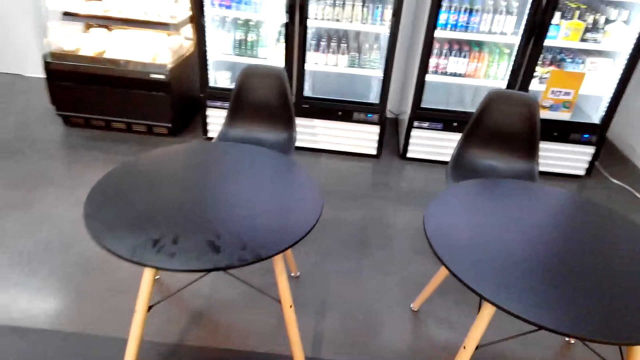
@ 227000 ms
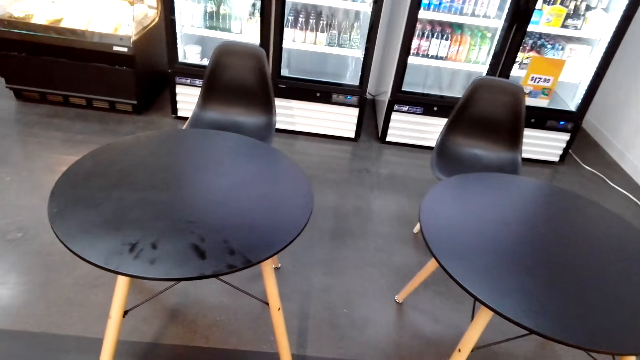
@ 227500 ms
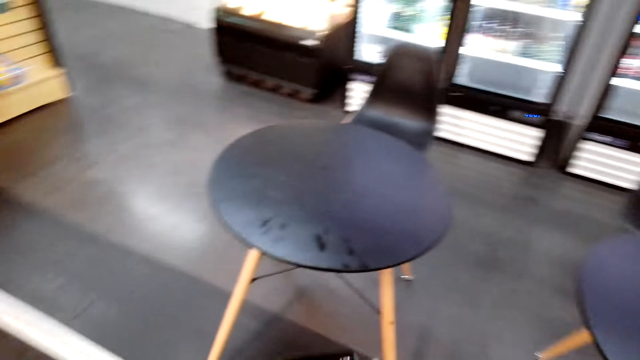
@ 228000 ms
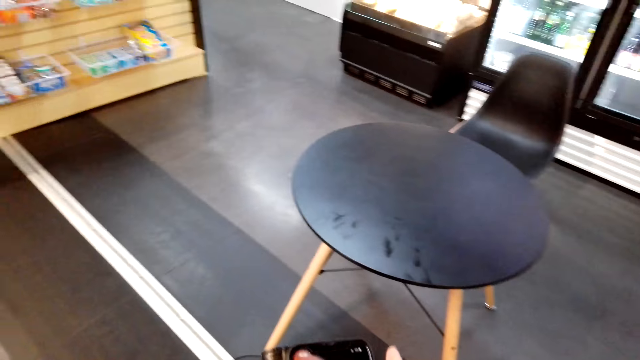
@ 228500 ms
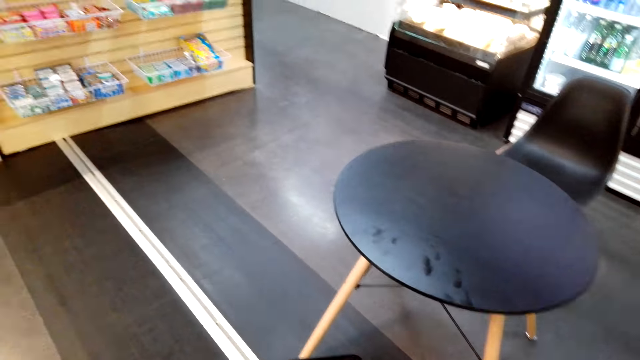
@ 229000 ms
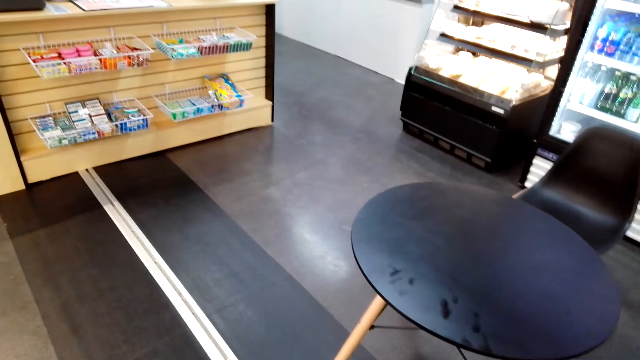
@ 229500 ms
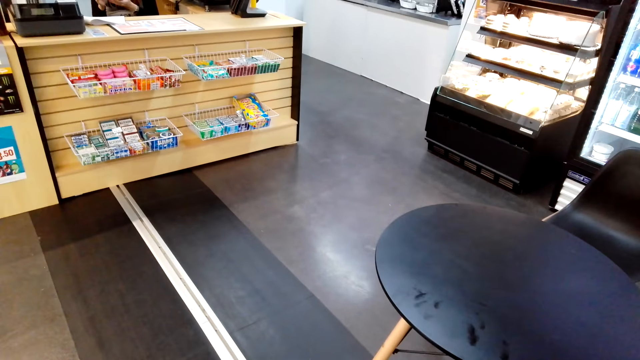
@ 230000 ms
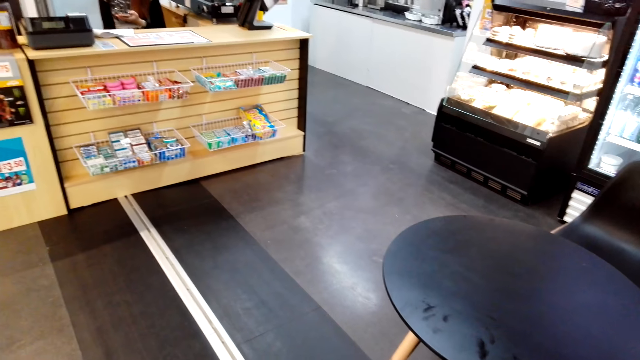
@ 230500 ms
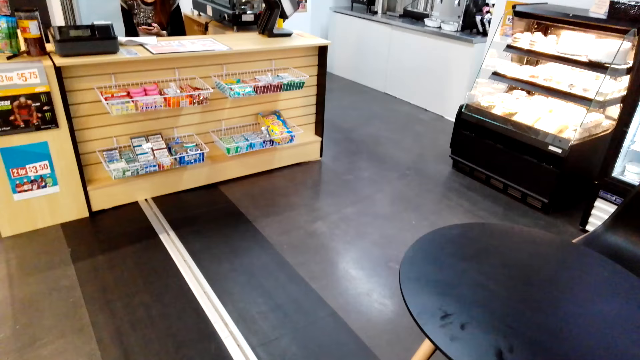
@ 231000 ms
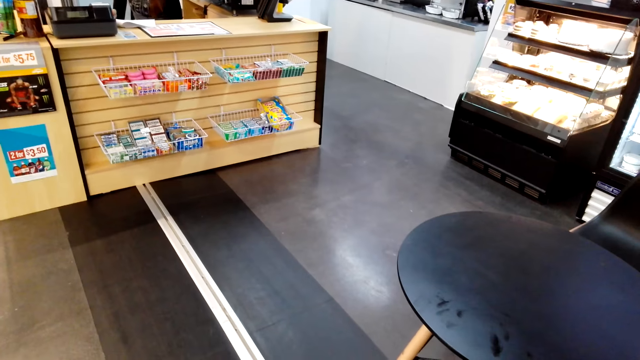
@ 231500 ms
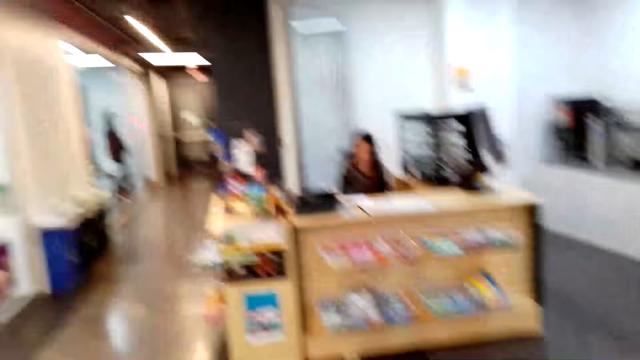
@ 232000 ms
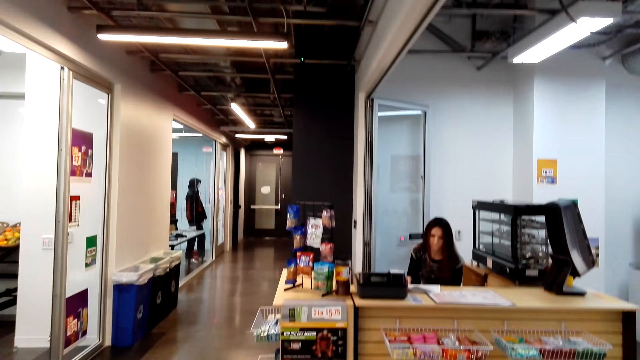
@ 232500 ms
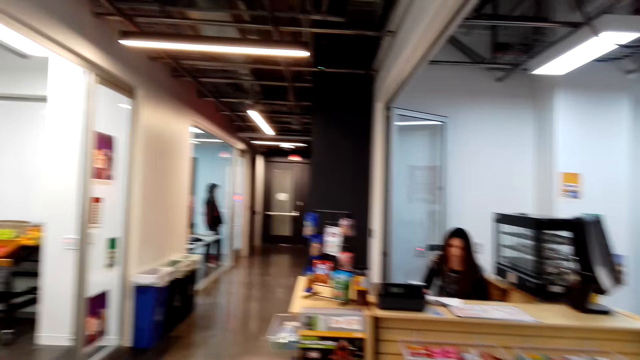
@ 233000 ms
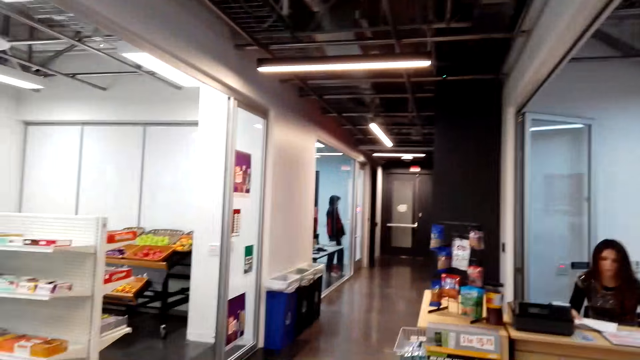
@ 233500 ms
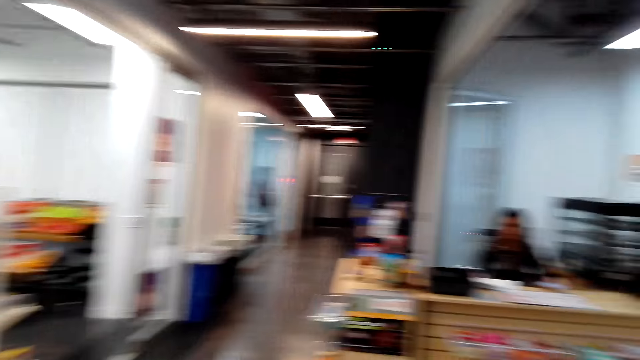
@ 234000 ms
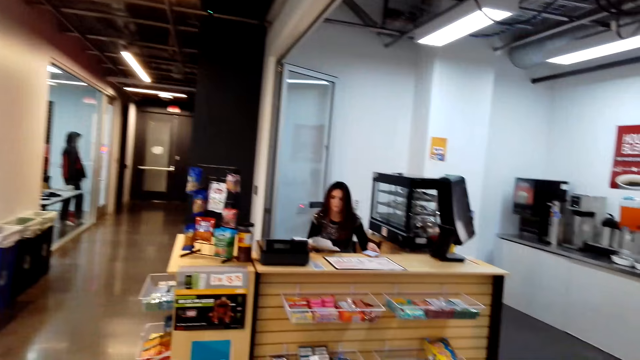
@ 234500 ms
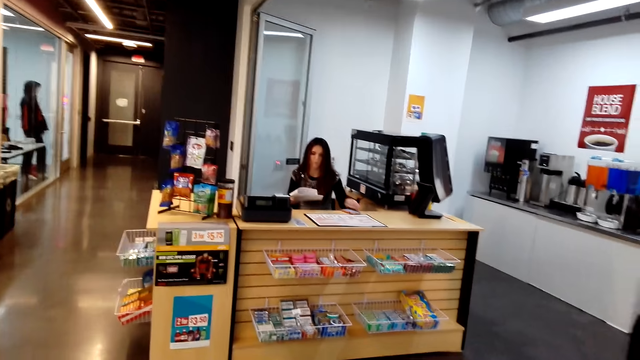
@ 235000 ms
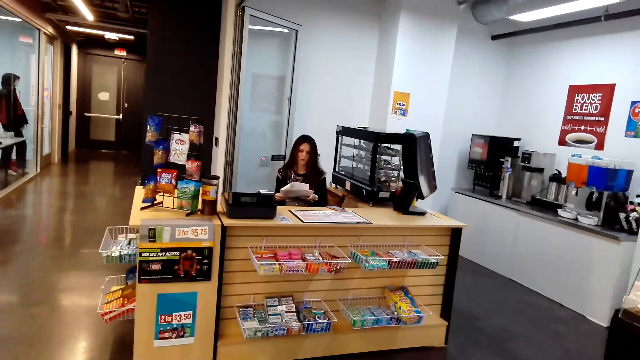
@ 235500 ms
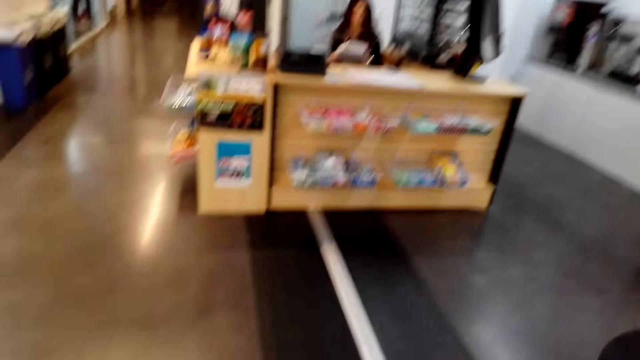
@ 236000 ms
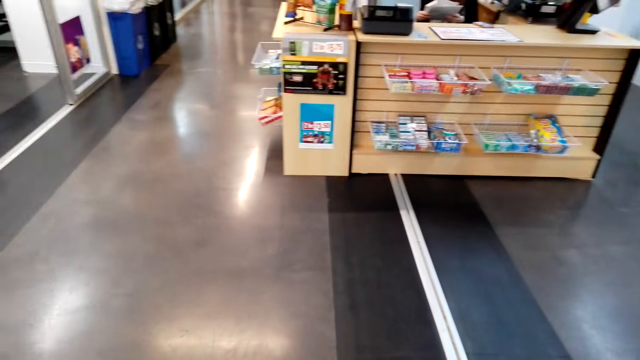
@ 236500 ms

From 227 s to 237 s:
The camera wearer looks around. They look around again.

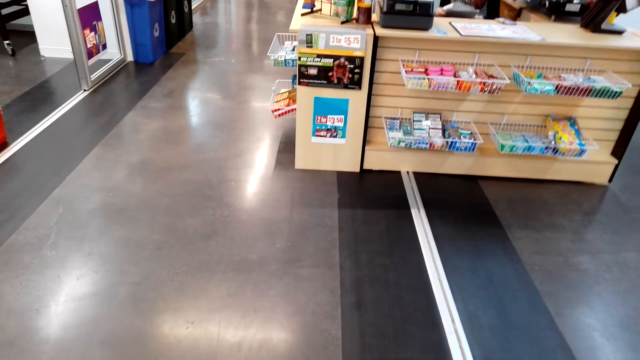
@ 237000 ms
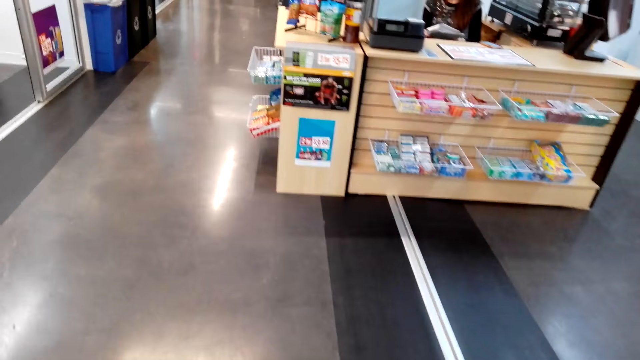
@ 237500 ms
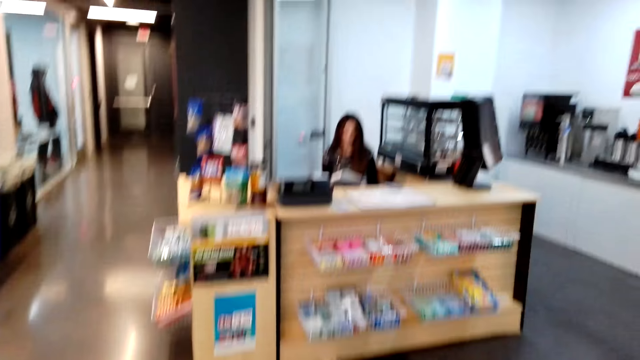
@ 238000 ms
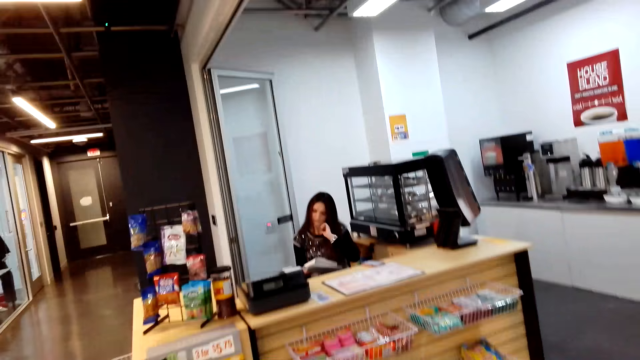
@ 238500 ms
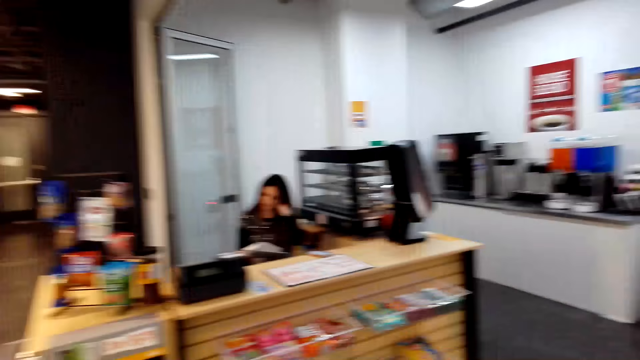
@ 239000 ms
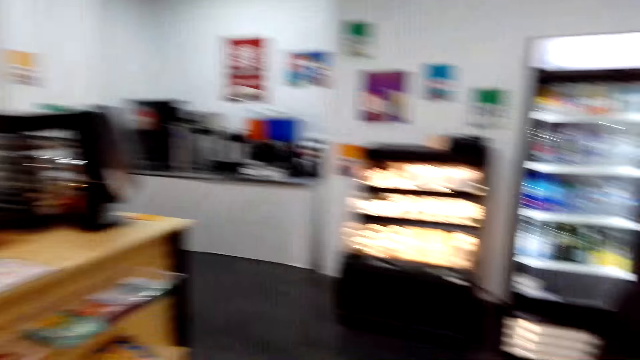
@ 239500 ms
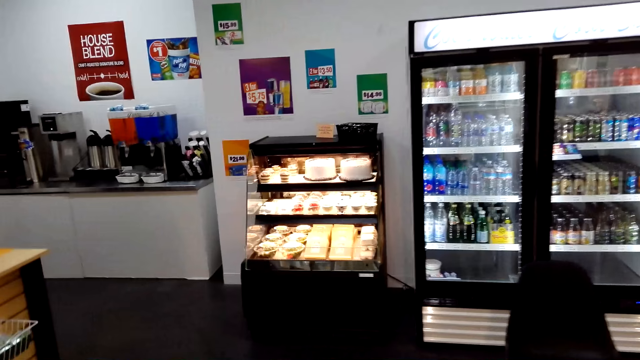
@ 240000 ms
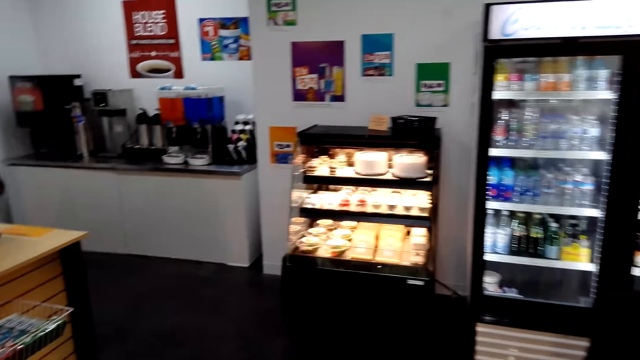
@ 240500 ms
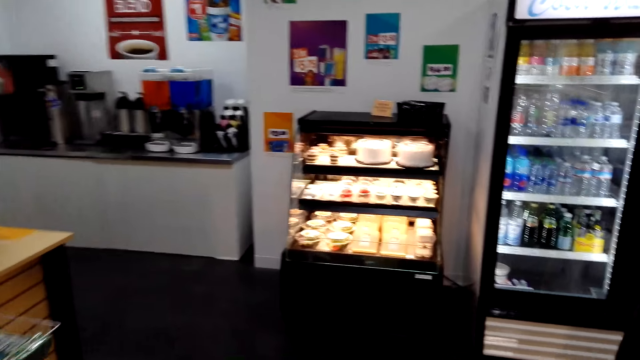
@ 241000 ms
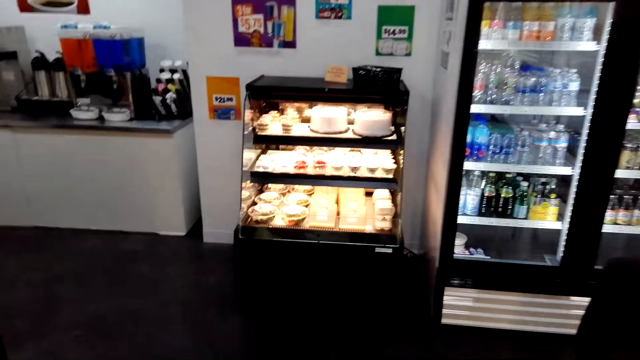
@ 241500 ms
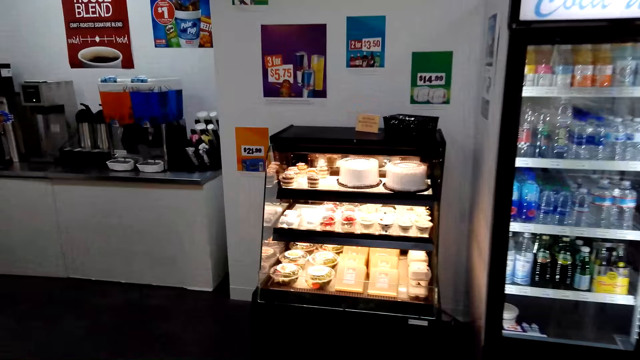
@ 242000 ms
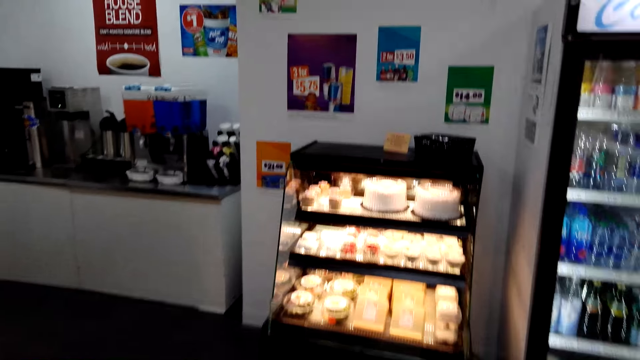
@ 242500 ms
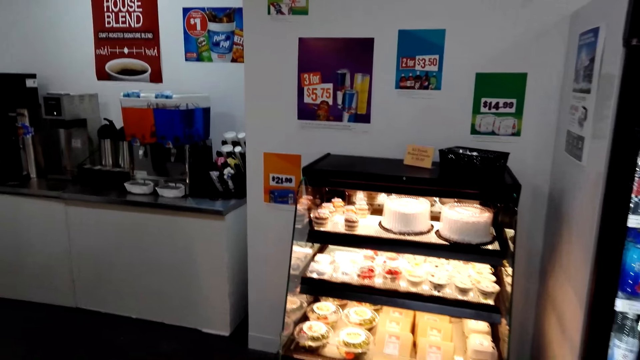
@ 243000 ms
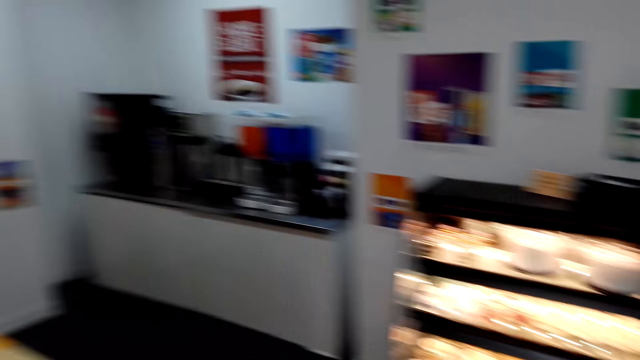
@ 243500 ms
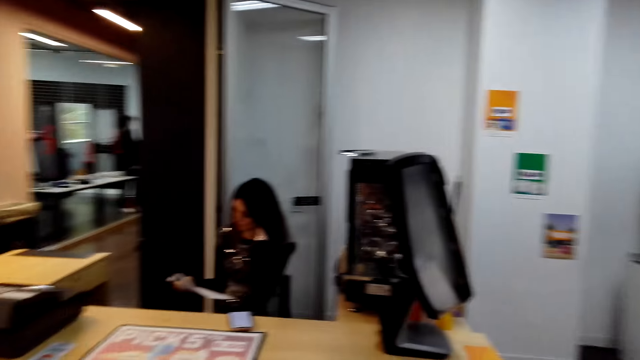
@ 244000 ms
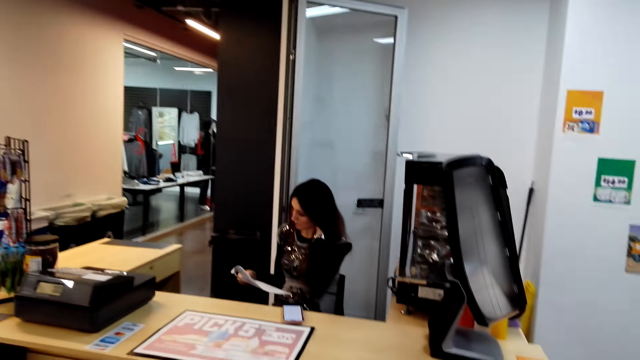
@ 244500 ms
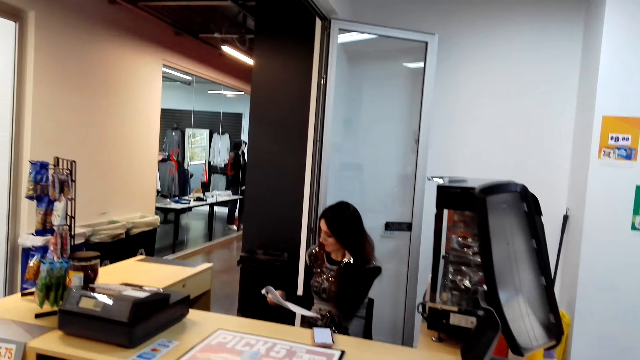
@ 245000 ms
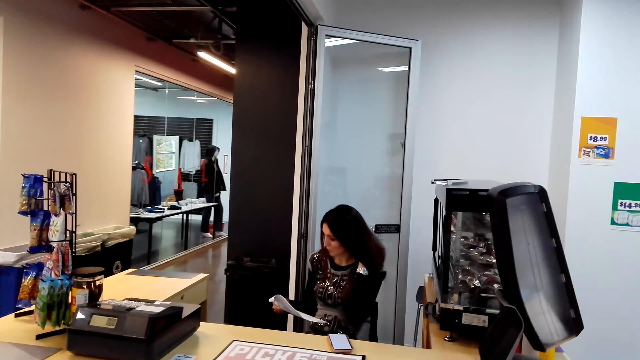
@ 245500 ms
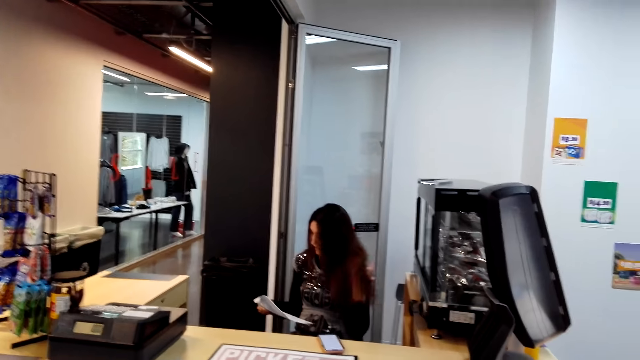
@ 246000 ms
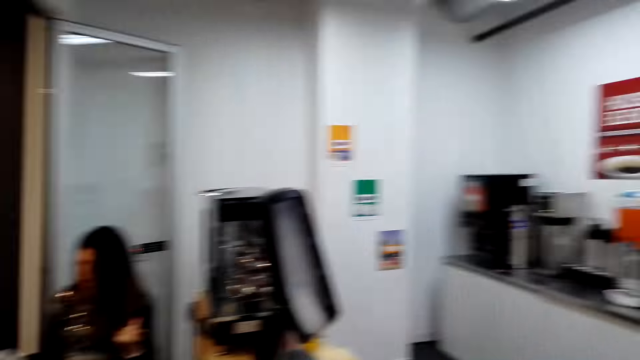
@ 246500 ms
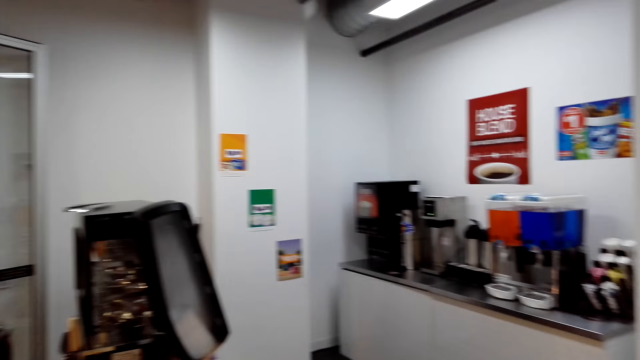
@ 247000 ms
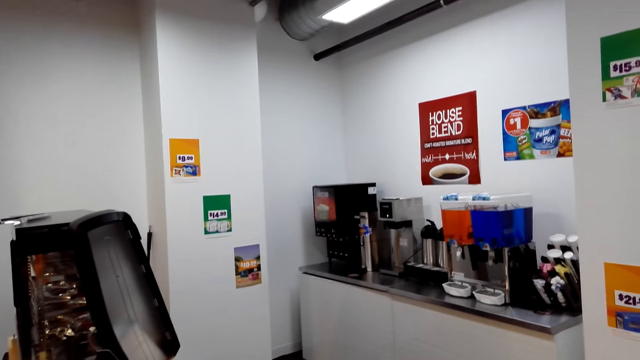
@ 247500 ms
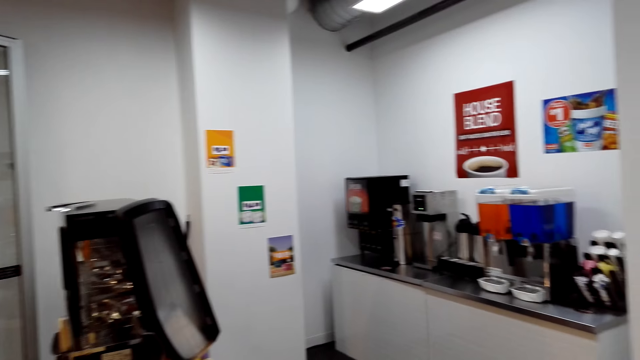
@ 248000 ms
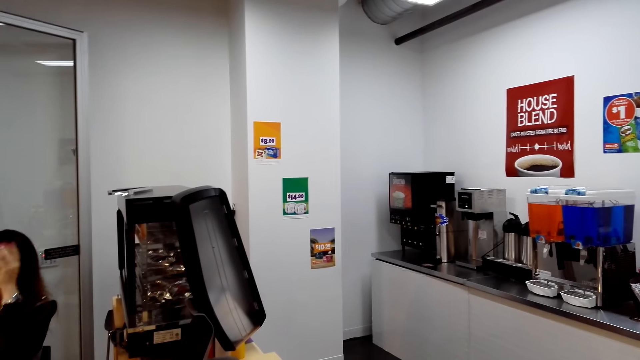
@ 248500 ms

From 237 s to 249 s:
The camera wearer walks around. A cashier talks to the camera wearer. The cashier reads the paper.
